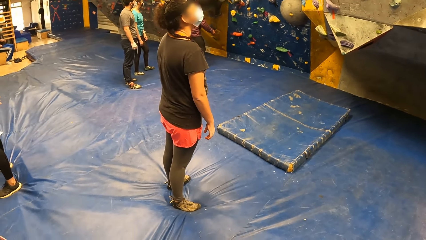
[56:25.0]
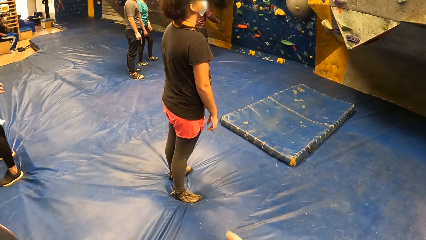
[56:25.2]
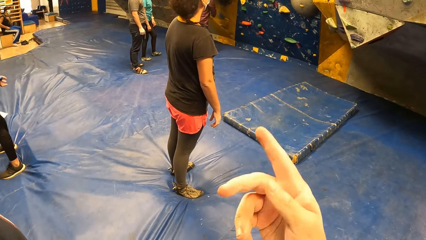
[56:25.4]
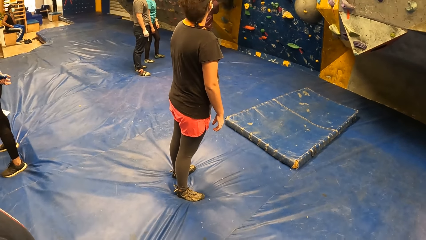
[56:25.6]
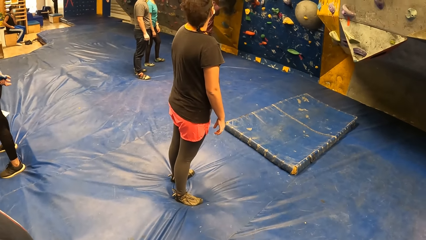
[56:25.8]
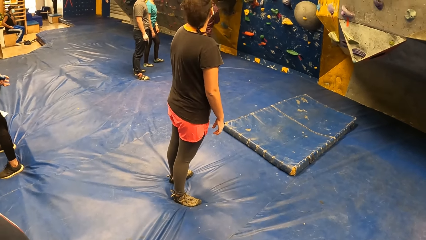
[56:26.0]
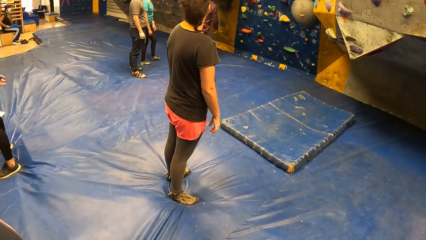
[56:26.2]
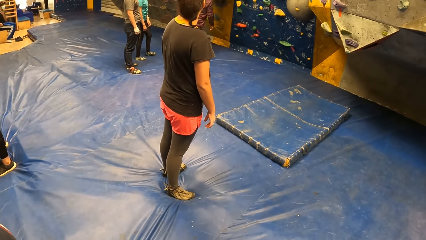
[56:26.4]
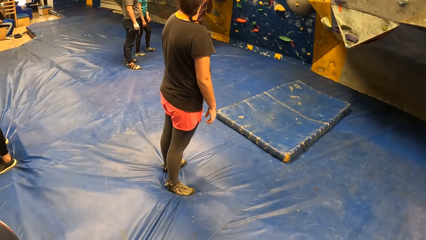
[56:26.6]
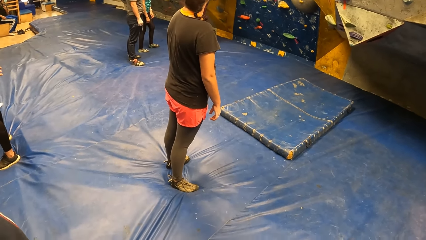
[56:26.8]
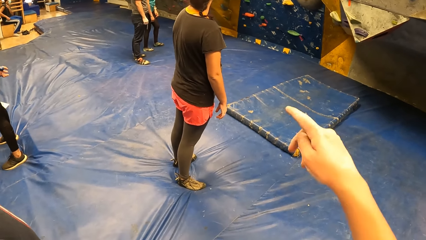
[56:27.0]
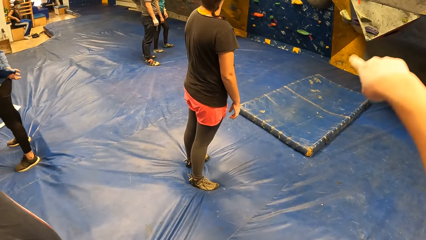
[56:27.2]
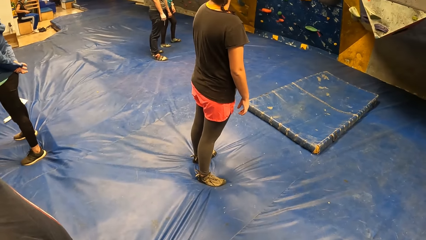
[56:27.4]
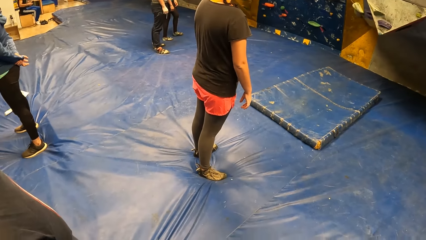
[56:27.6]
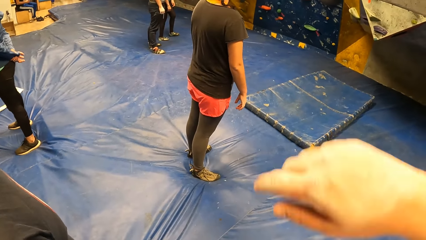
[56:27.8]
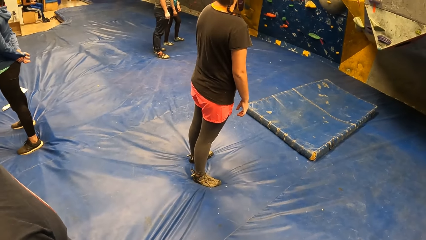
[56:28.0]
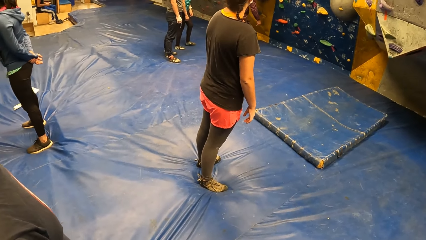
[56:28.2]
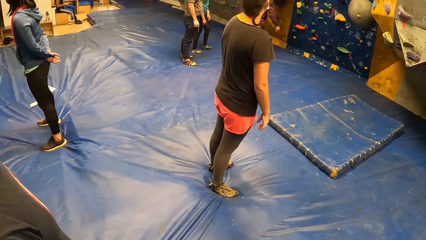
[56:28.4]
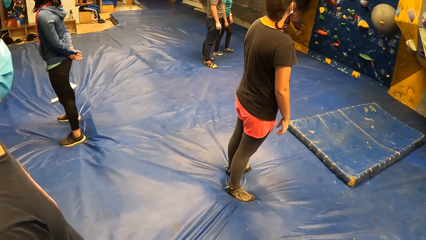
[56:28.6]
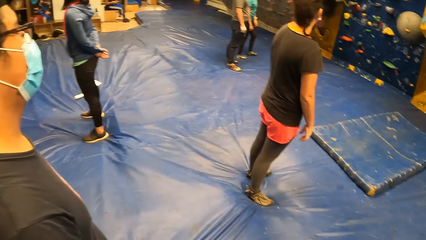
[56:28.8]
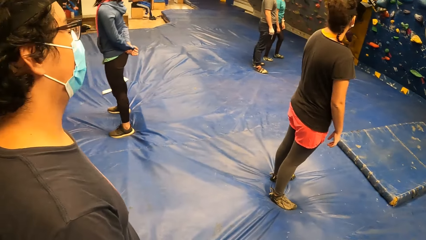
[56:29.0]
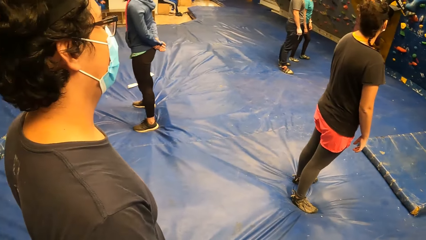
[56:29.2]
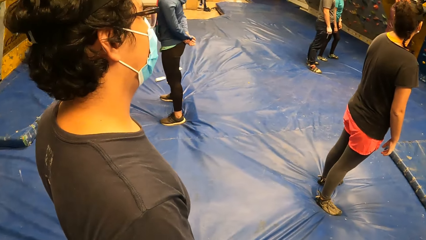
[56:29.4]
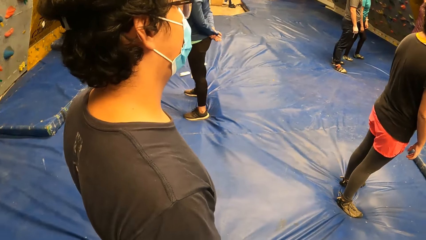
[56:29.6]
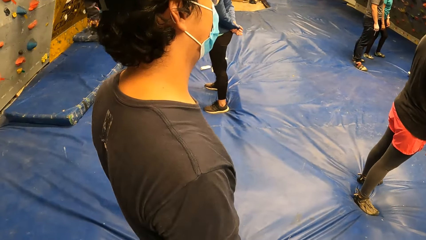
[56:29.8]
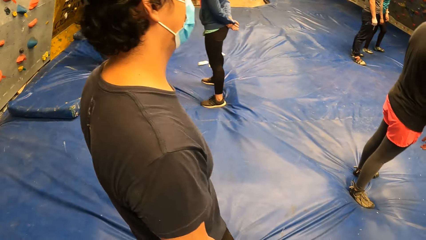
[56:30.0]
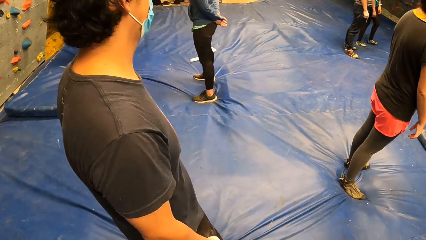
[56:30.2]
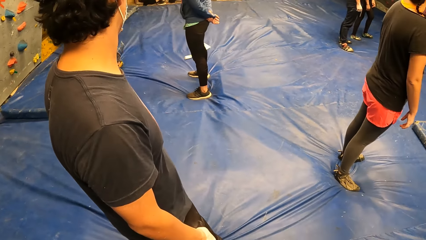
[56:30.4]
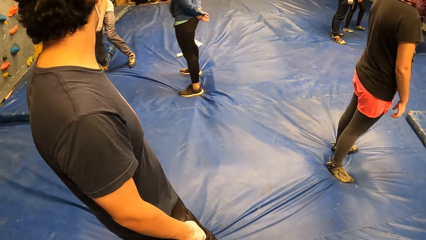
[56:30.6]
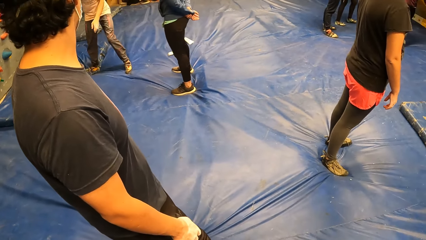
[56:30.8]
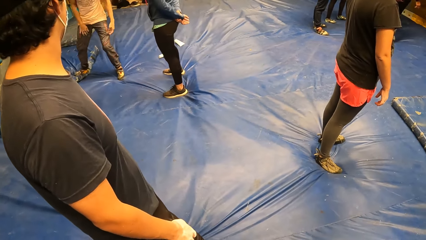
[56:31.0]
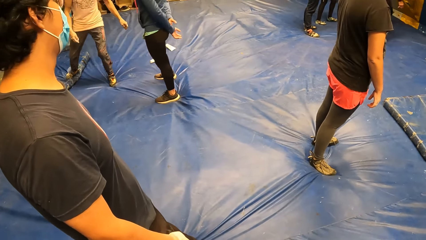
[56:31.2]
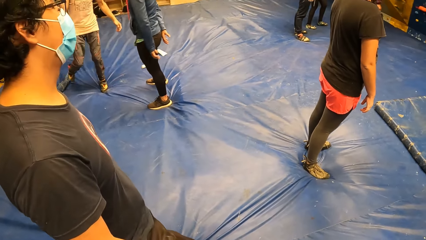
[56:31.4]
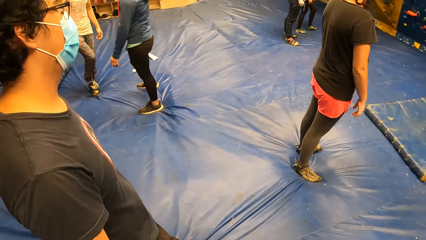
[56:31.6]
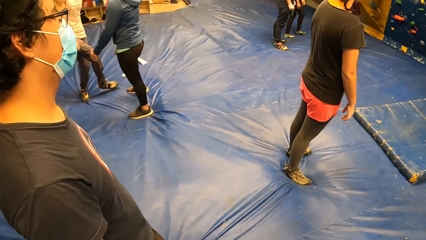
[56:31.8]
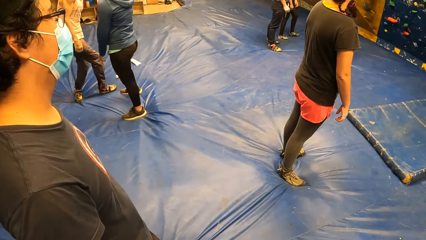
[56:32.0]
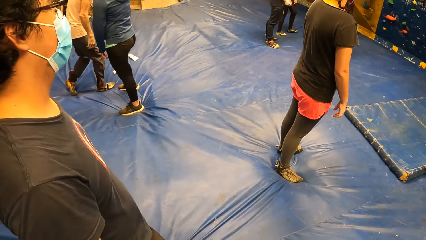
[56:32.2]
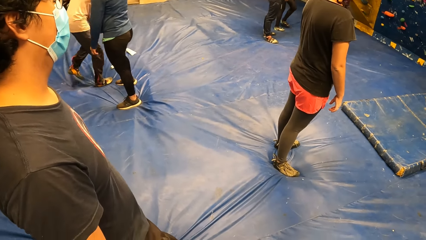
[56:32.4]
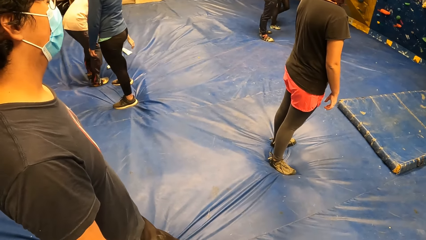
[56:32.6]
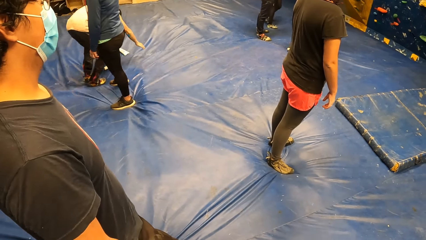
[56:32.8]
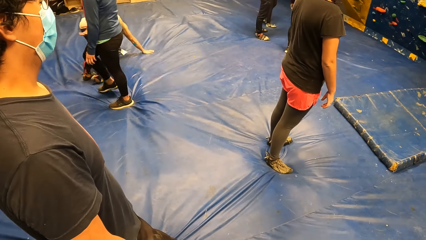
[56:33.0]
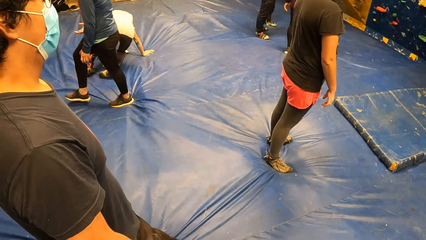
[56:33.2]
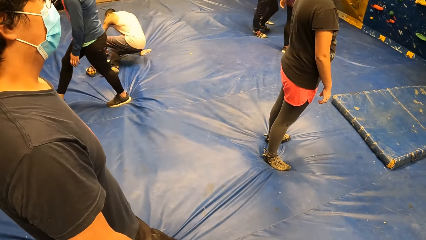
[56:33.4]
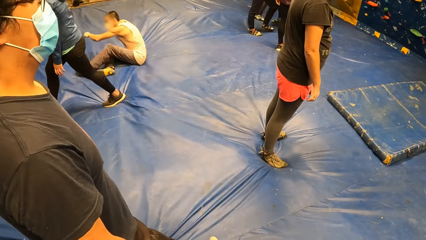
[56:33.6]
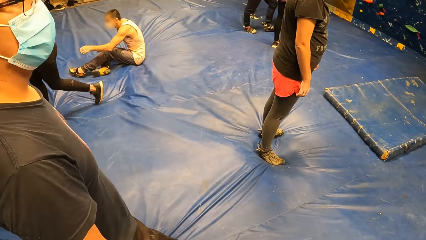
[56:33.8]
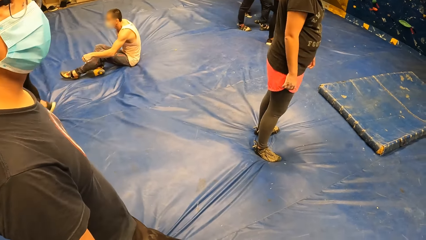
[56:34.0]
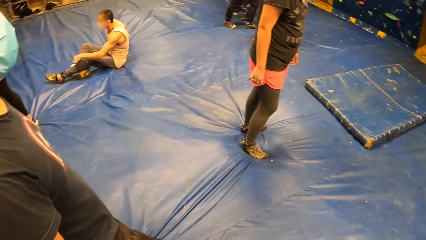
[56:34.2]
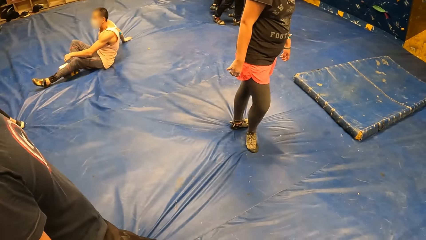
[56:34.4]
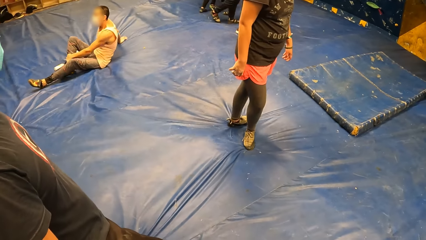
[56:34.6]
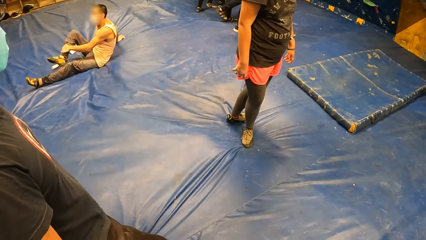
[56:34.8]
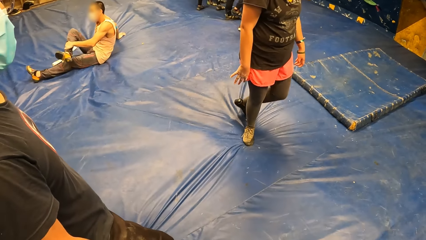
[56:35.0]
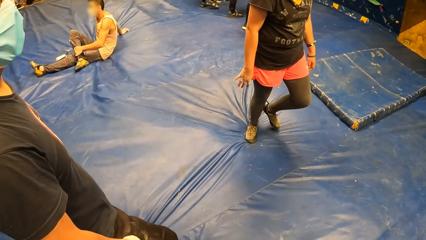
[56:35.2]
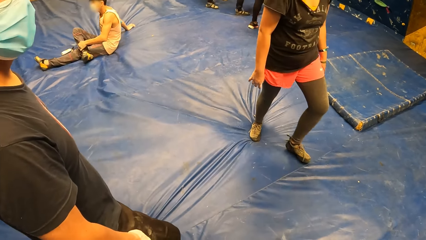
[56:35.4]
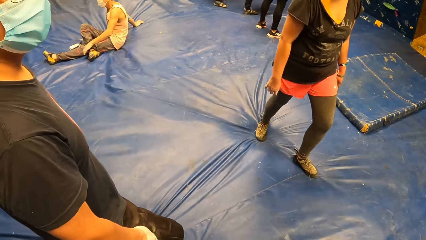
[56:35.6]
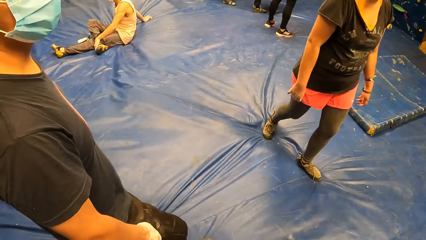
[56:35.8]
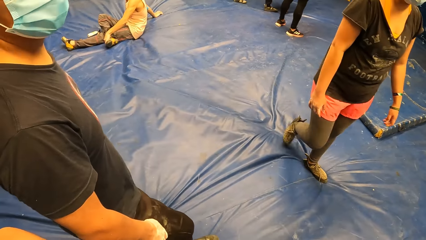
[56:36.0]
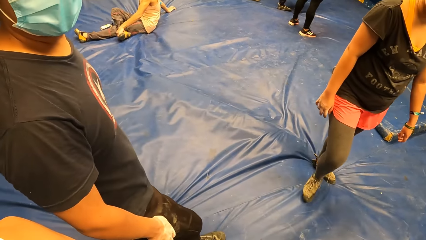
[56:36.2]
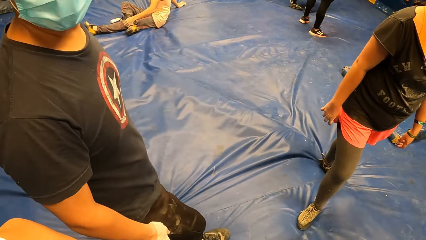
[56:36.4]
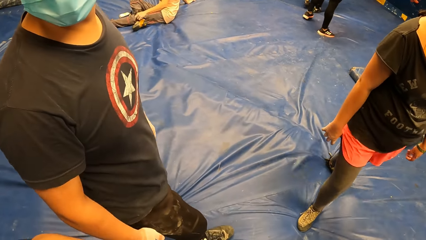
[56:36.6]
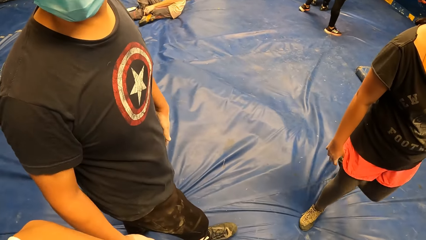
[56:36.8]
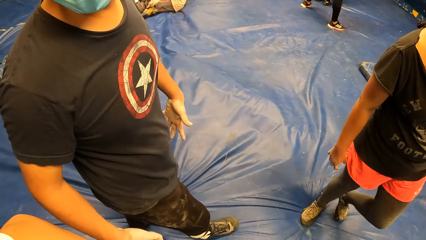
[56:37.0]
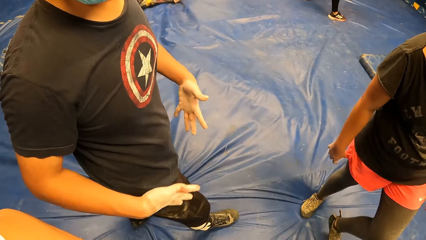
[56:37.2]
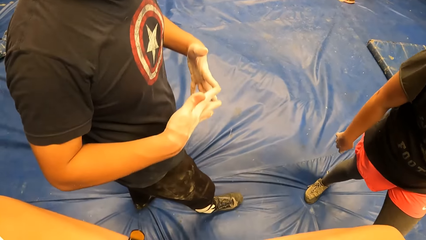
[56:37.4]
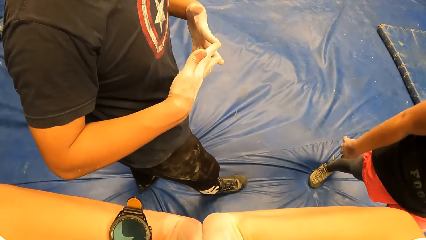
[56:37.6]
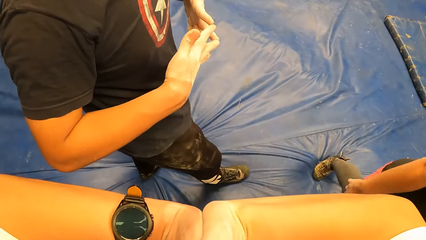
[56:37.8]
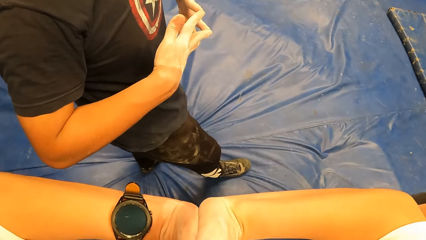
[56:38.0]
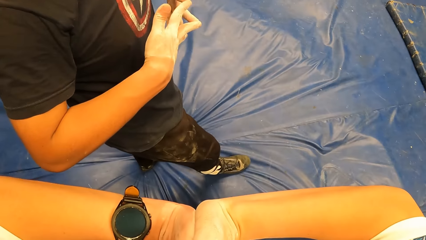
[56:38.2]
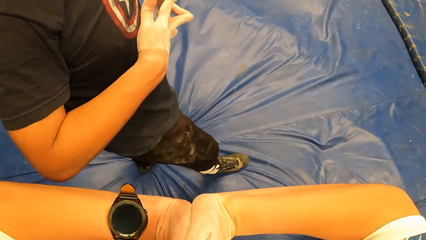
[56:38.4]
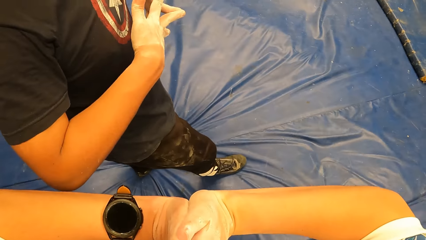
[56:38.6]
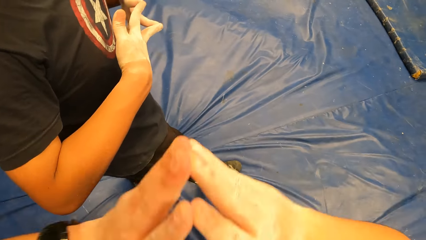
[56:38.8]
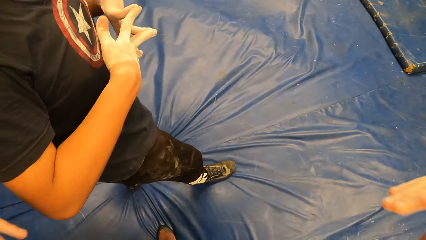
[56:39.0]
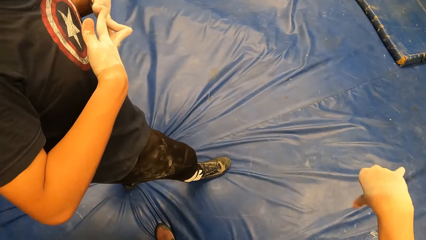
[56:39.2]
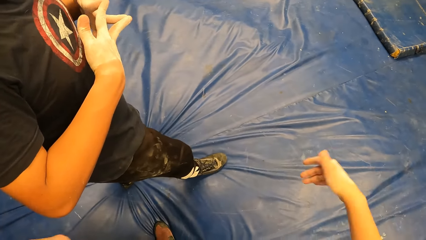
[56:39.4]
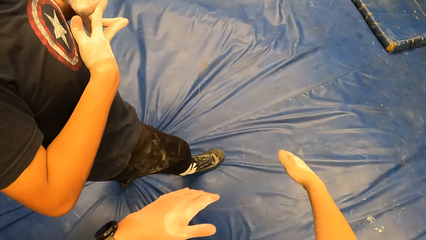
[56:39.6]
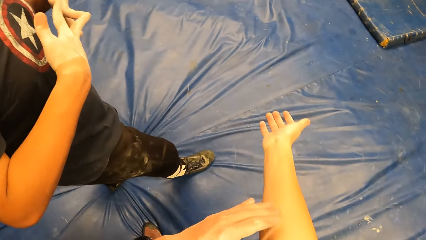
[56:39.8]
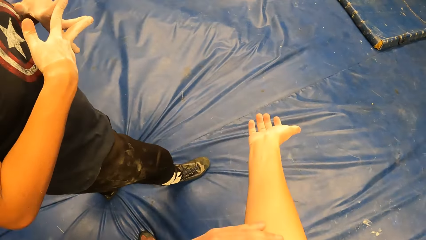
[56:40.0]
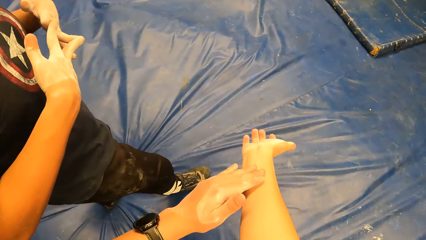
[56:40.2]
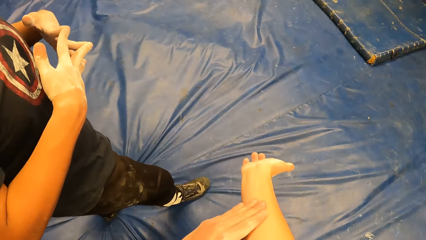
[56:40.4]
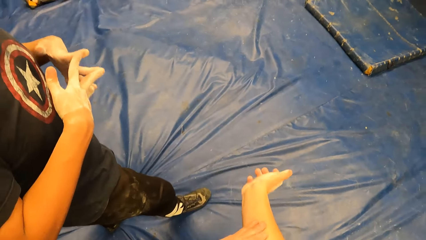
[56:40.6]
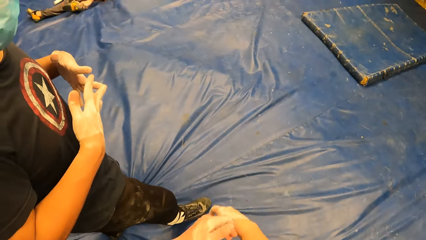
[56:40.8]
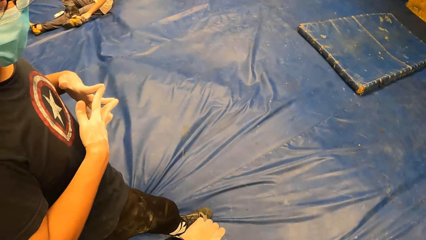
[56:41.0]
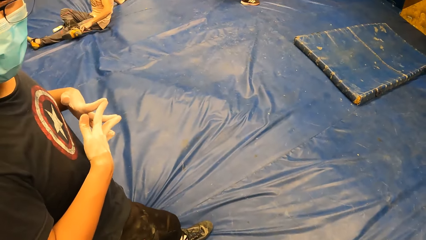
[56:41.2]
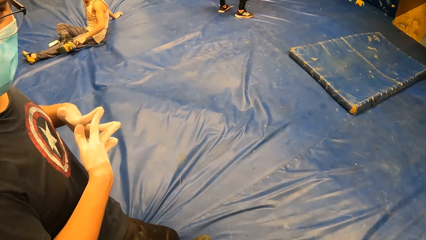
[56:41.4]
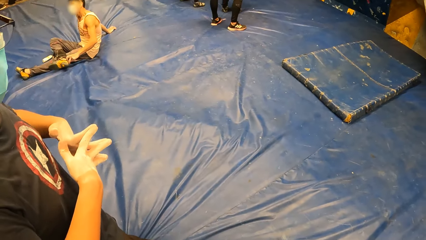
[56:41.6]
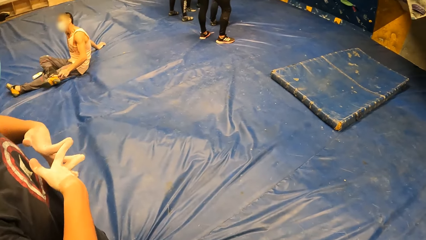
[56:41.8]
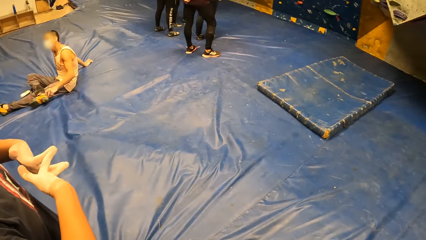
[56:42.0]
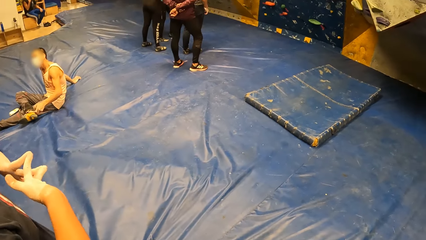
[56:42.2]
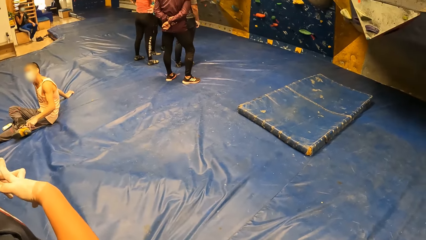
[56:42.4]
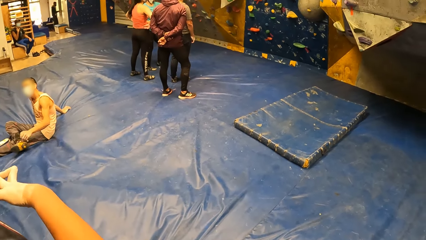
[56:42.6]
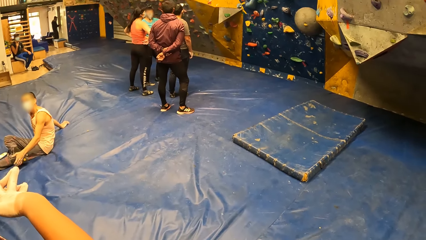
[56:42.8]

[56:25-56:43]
A man sits on a bench. The camera wearer gestures his hand. Another man walks on the bouncing castle and lays on the bouncing castle. A third man sits on the floor. A woman walks on the bouncing castle past the camera wearer. The third man crosses his right leg on his left leg with his left hand. A fourth man places his hands together. The camera wearer places both palms together. He separates his hands, waves his right palm and rubs his right hand with his left hand. The third man scratches his right foot with his right hand.
